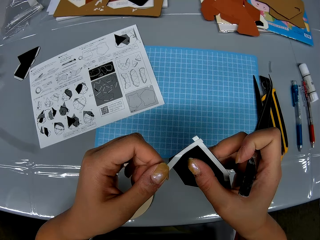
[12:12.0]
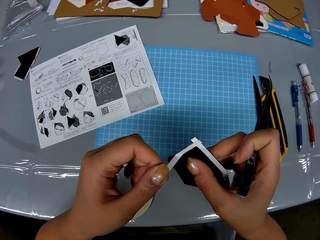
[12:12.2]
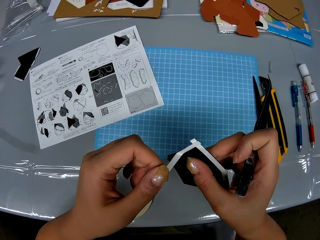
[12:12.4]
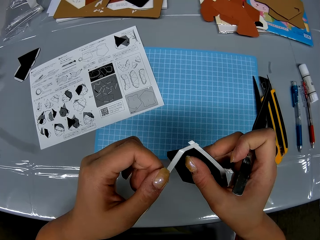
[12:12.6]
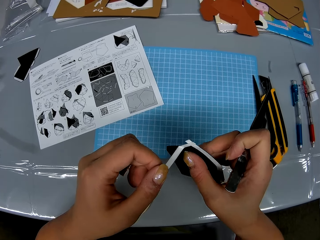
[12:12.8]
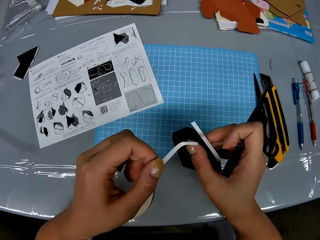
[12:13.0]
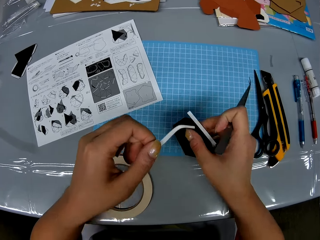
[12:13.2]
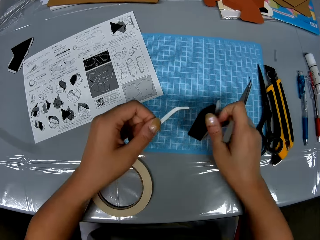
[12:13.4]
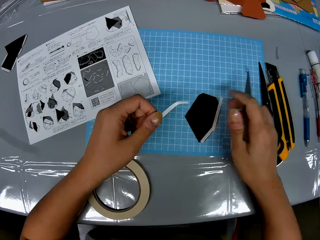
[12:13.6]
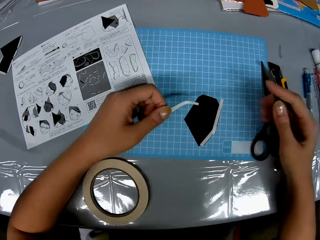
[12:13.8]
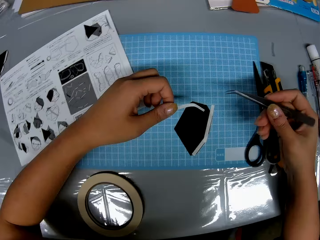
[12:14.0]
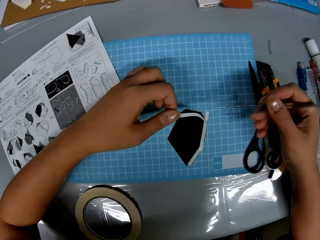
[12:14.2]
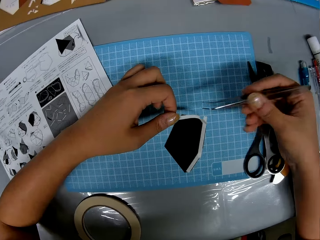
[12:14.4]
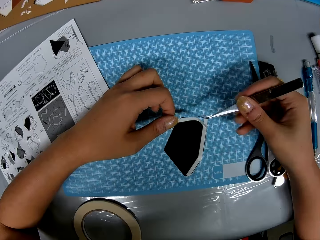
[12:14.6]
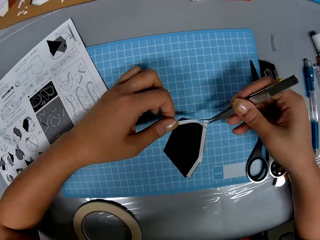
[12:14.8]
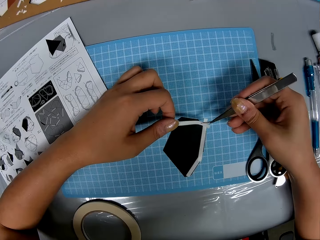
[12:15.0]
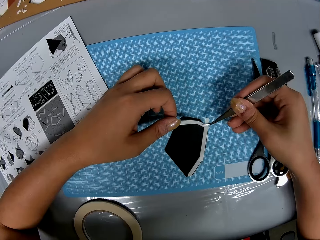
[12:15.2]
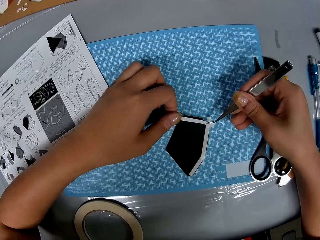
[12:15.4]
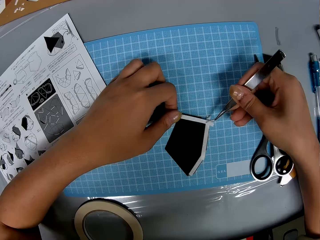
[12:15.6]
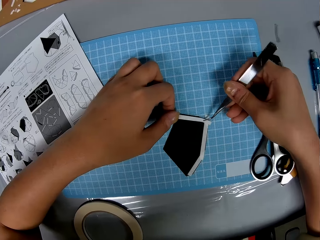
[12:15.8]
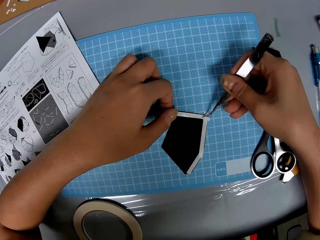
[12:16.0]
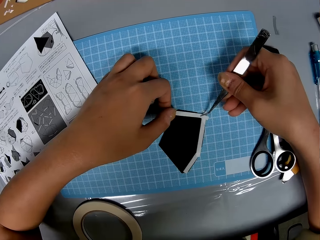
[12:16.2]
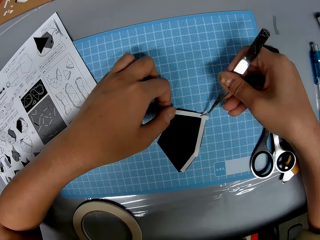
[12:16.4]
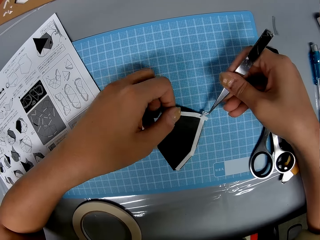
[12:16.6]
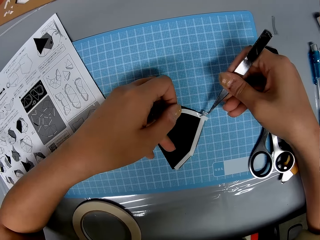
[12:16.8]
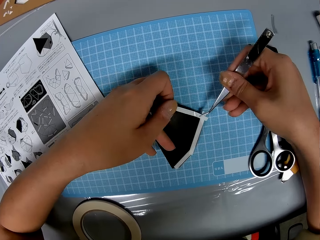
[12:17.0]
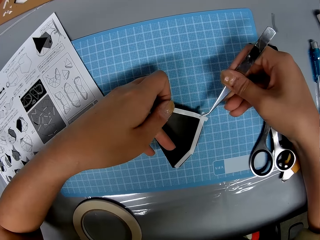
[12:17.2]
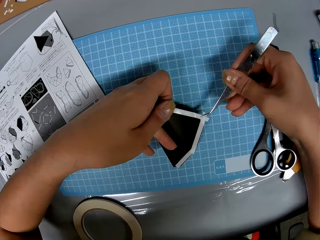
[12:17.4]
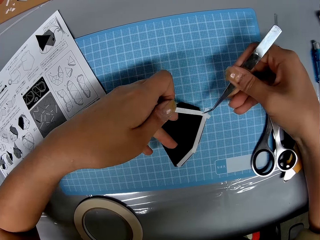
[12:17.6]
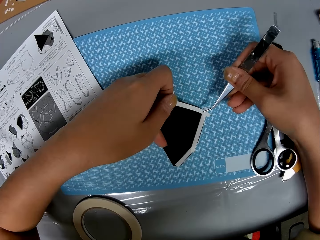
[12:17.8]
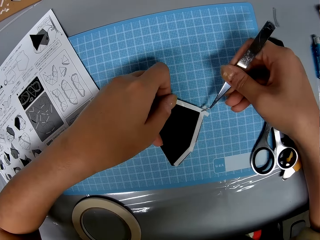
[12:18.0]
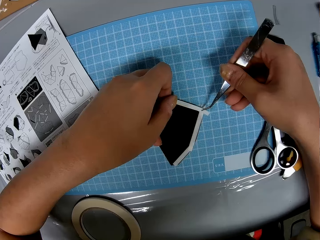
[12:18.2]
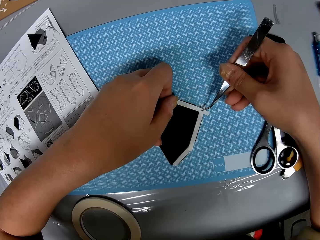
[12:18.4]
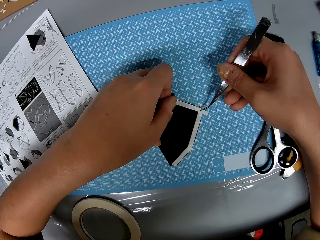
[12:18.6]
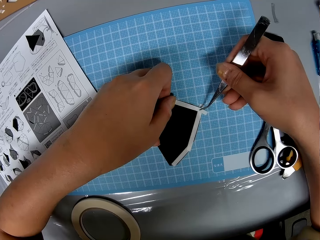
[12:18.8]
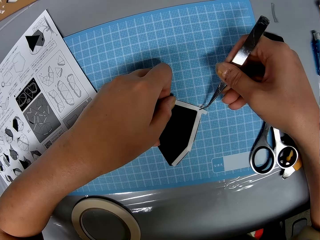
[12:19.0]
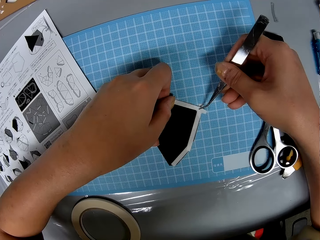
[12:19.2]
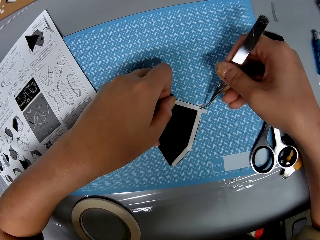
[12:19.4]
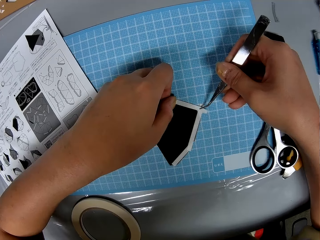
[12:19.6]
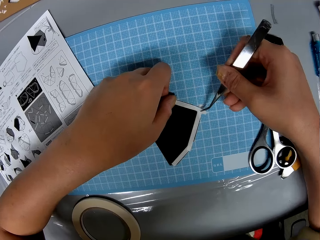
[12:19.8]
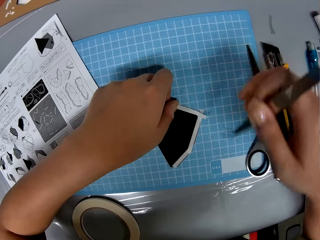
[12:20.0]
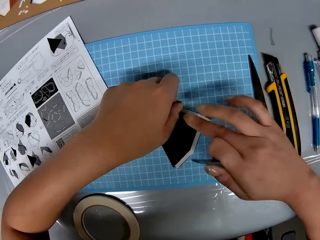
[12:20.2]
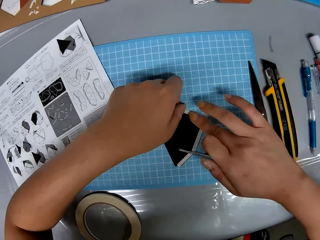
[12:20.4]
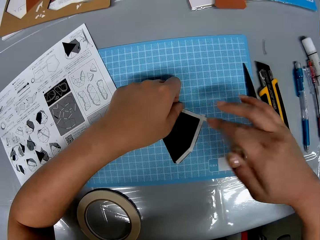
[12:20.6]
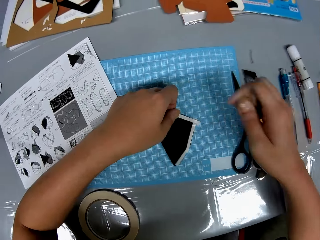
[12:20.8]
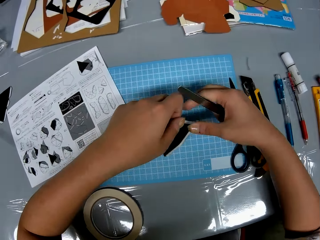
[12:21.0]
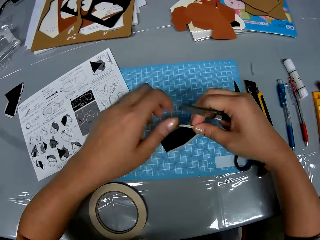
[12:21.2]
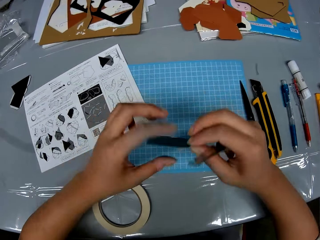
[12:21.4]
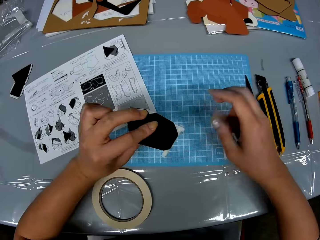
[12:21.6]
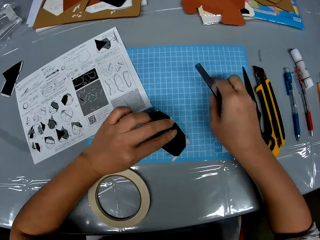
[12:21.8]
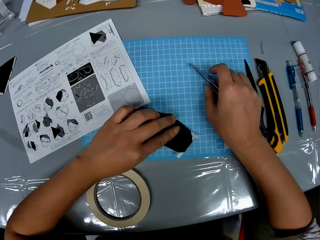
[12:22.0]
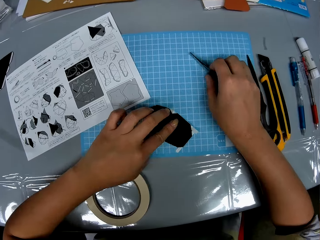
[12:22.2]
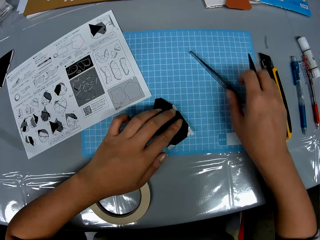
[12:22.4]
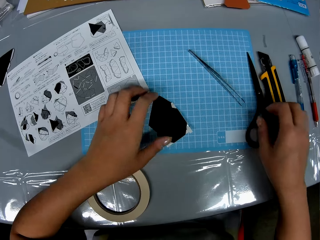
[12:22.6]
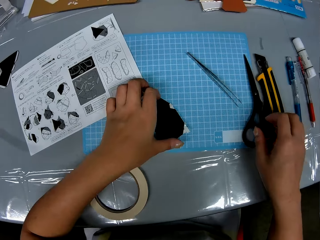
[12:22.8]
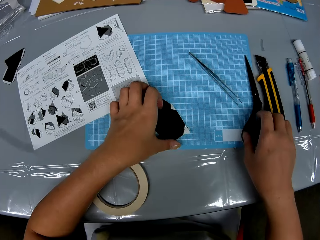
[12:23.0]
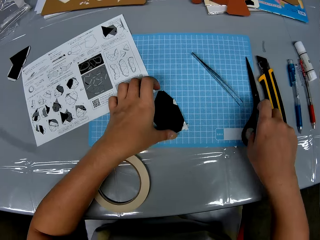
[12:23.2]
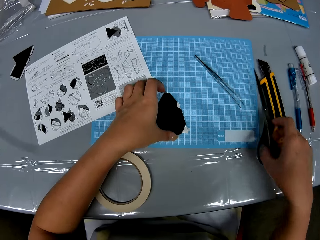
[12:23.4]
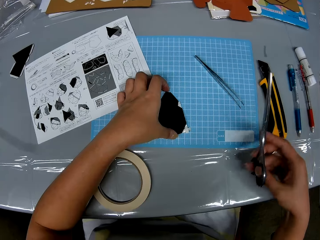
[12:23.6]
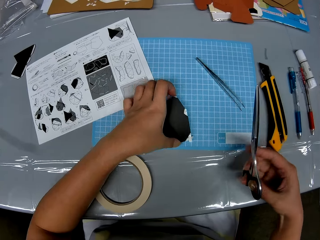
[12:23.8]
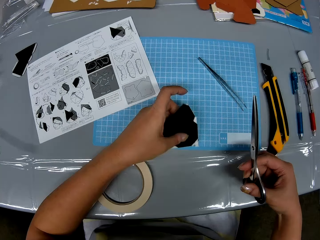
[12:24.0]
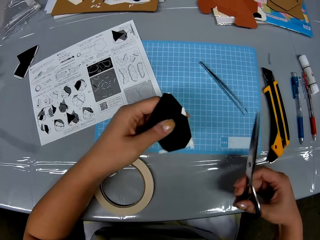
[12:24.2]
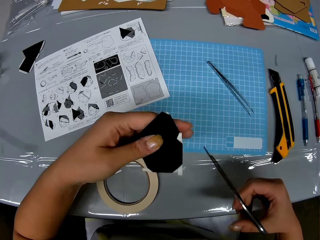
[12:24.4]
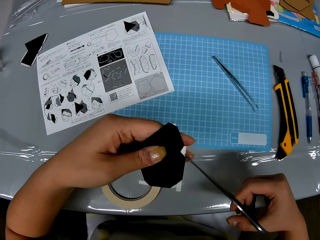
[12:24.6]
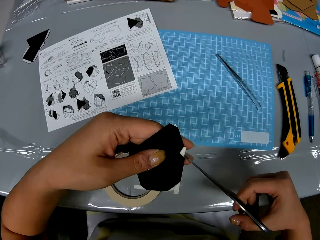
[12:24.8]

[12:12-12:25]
The camera wearer removes the tape off the paper. She drops the piece of paper on the cutting sheet. She fixes the strip to the piece of paper with the prong tool and her left hand. She pats the piece of paper with her right finger. She picks up the piece of paper from the cutting sheet with her left hand. She transfers the piece of paper to her right hand. She transfers the piece of paper to her left hand. She drops the prong tool on the cutting sheet with her right hand. She drops the piece of paper on the cutting sheet with her left hand. She picks up the scissors from the cutting sheet with her right hand. She picks up the piece of paper from the cutting sheet with her left hand.

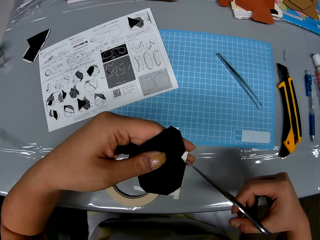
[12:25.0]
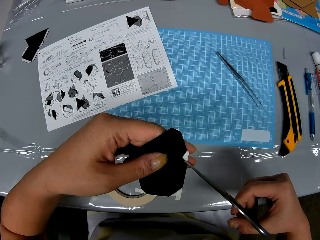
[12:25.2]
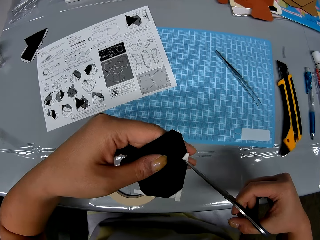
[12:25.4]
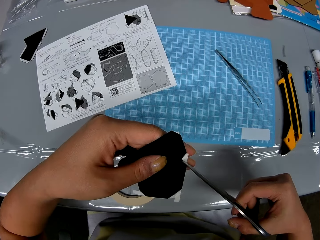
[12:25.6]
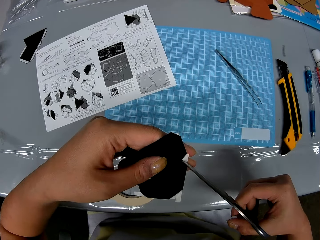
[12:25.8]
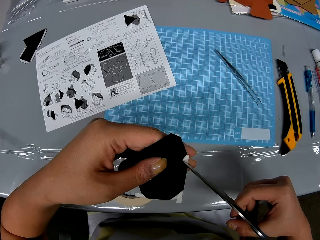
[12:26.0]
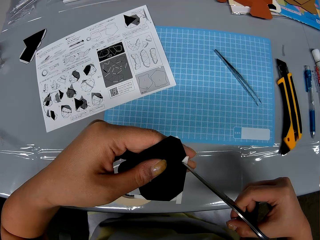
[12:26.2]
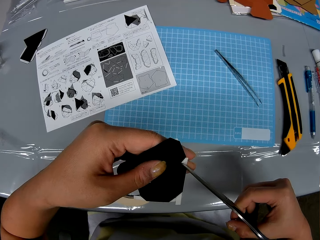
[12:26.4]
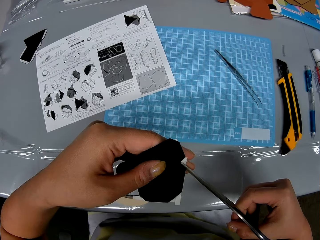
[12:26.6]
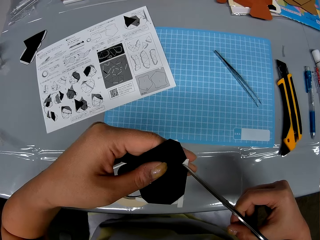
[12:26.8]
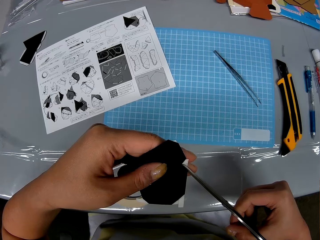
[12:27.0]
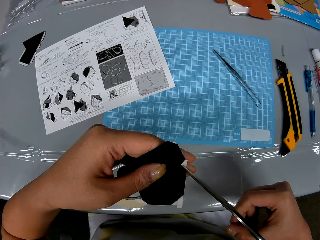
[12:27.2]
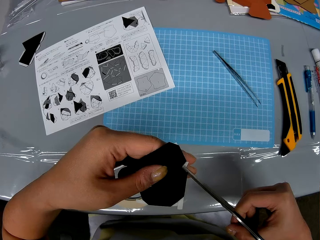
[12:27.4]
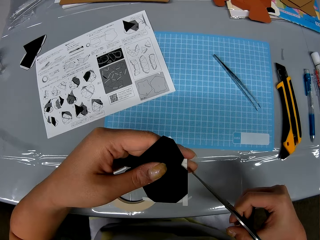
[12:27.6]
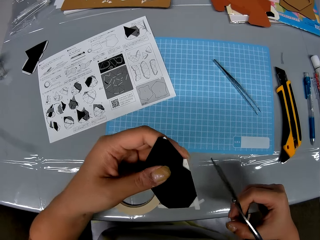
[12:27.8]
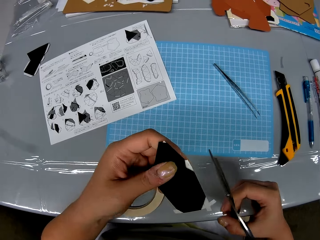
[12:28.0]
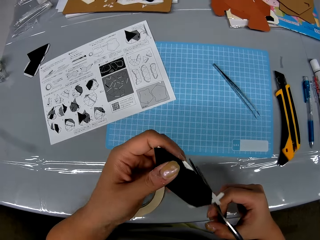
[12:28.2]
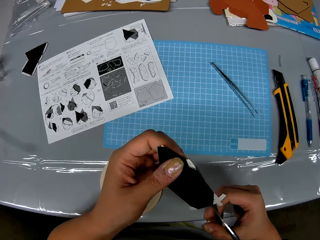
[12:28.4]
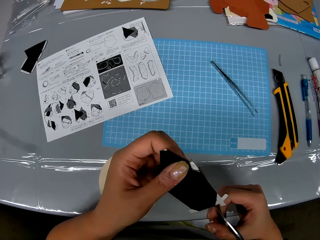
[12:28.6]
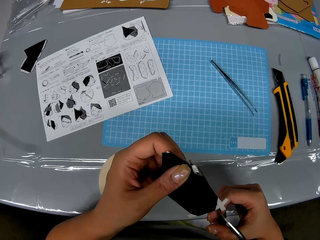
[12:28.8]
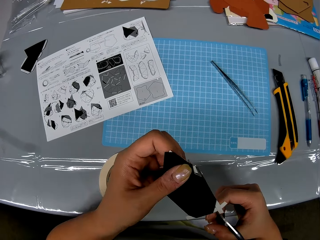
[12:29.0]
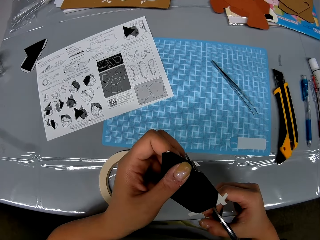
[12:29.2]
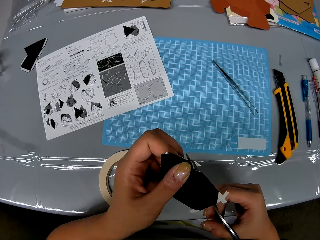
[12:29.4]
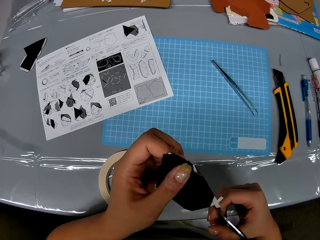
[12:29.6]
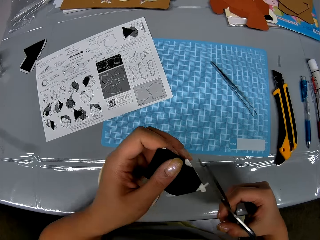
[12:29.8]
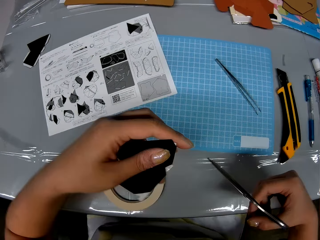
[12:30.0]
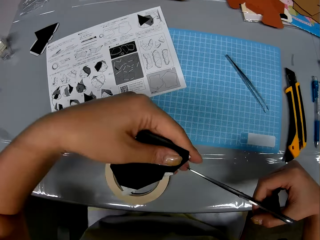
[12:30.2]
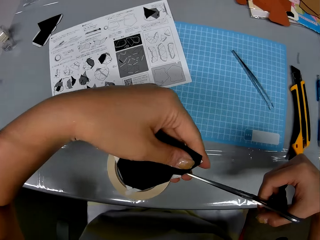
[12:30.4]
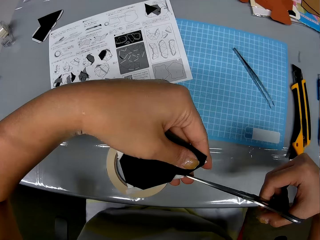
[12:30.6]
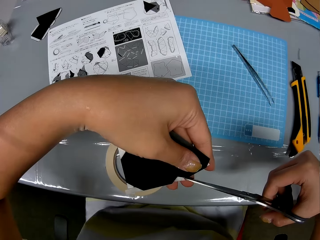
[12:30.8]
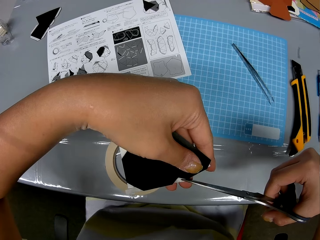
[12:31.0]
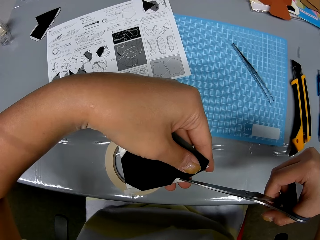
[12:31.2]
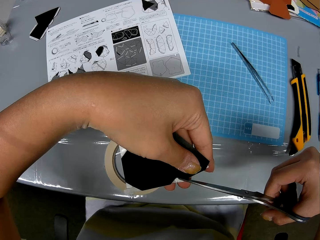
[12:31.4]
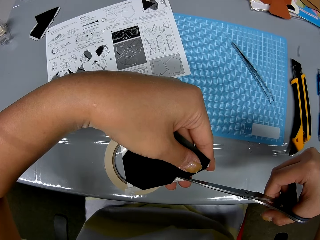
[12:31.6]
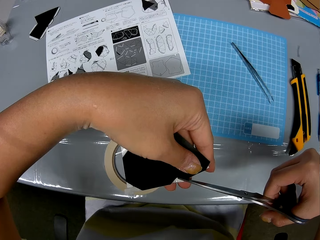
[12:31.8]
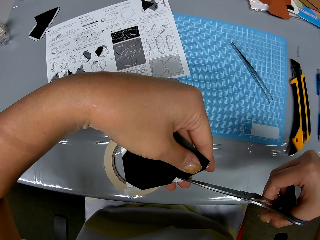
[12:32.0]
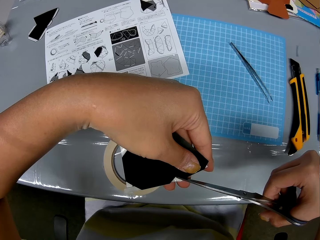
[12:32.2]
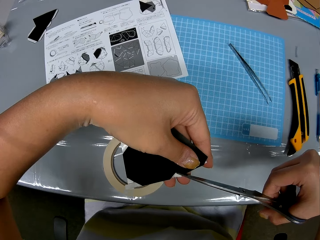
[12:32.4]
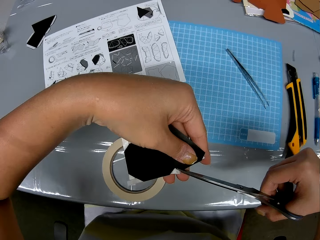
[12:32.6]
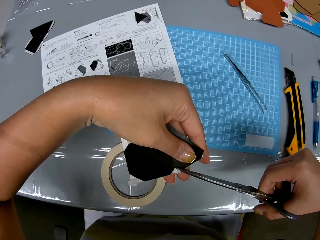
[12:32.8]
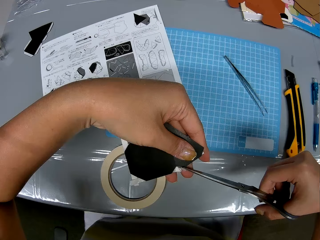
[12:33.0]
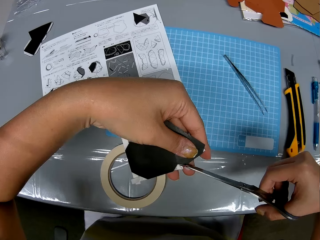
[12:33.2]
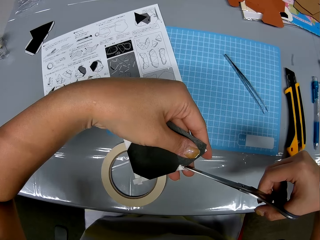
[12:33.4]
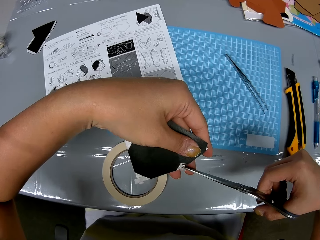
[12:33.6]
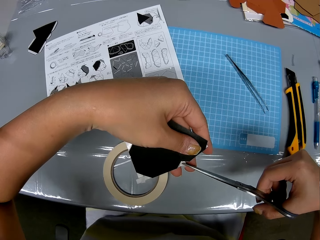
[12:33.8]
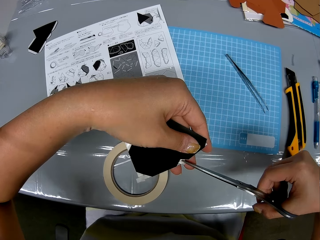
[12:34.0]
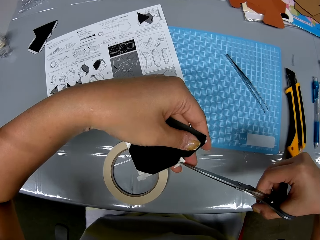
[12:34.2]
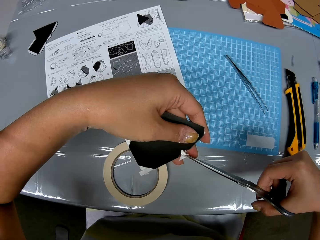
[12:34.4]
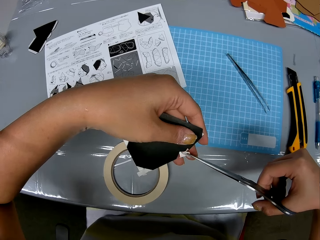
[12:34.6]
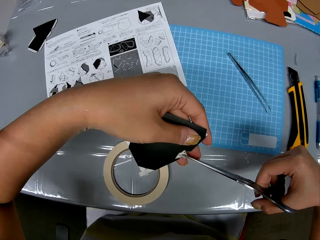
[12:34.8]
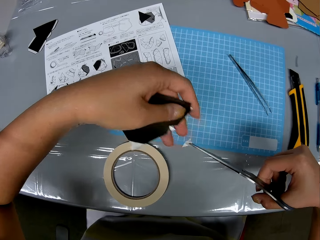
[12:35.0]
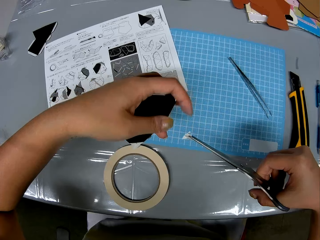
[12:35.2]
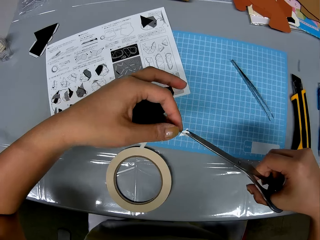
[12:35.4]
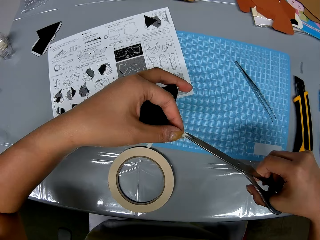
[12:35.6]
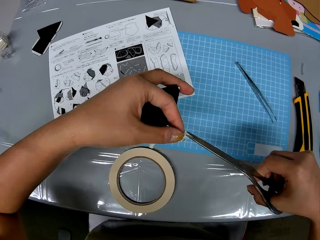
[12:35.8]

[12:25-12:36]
The camera wearer trims a strip of the cellophane tape on the piece of paper with the scissors. They examine the piece of paper with both hands. They trim a strip of the cellophane tape on the piece of paper with the scissors.
